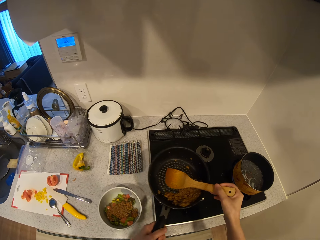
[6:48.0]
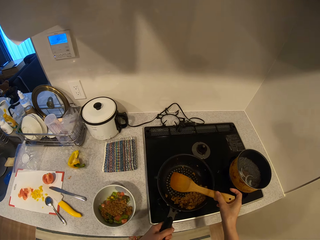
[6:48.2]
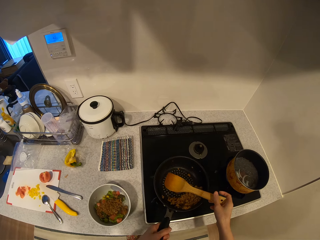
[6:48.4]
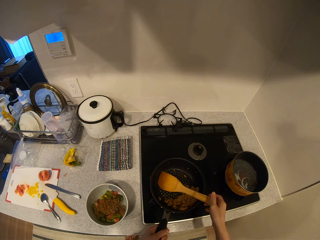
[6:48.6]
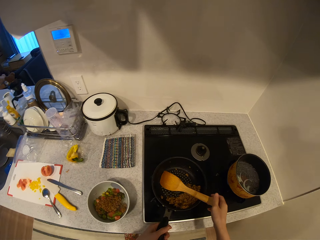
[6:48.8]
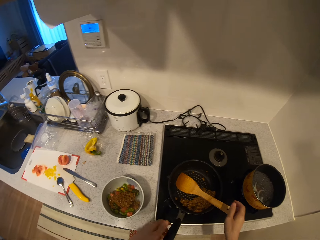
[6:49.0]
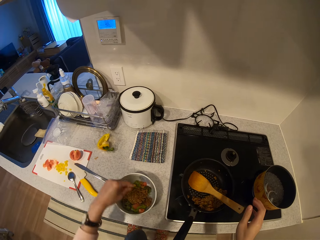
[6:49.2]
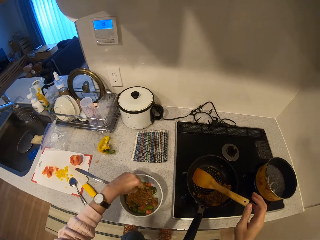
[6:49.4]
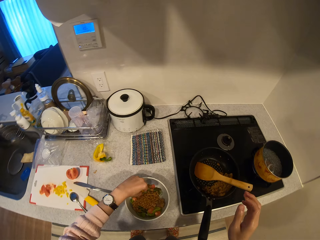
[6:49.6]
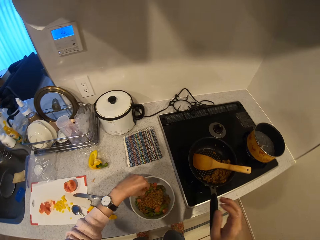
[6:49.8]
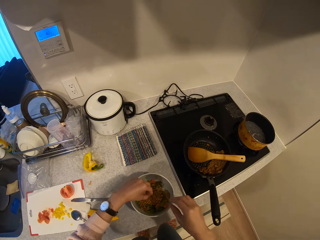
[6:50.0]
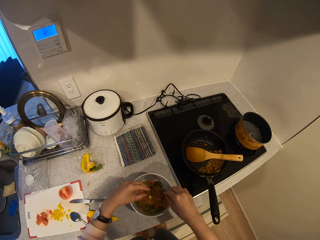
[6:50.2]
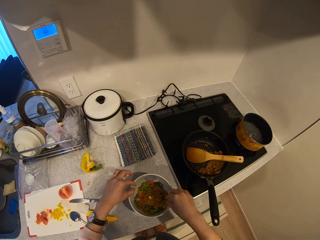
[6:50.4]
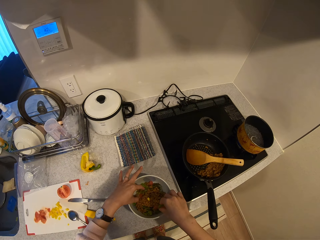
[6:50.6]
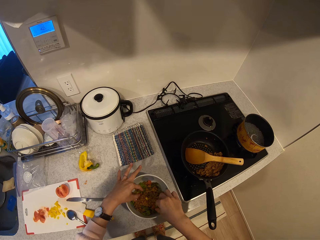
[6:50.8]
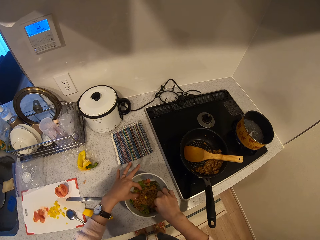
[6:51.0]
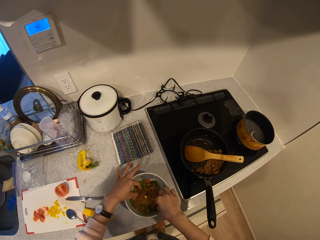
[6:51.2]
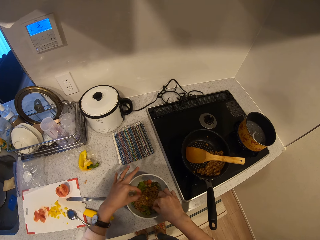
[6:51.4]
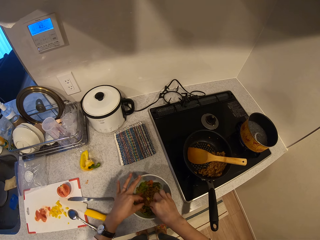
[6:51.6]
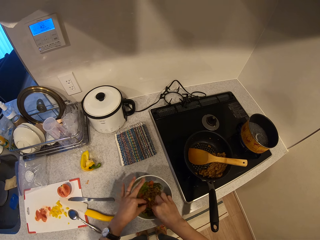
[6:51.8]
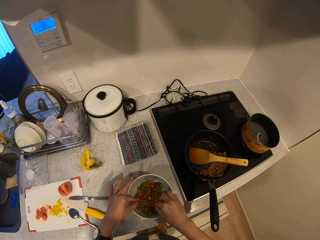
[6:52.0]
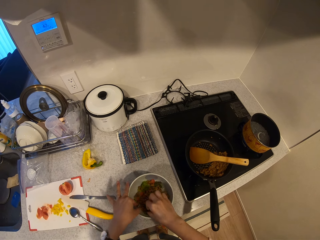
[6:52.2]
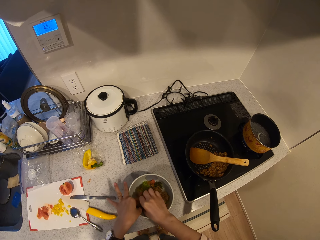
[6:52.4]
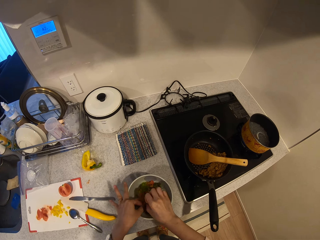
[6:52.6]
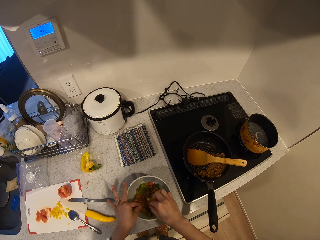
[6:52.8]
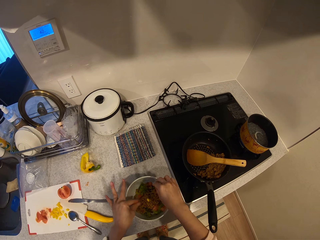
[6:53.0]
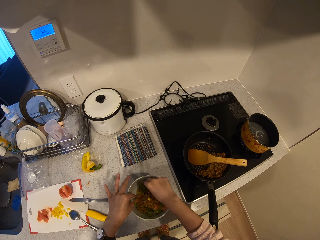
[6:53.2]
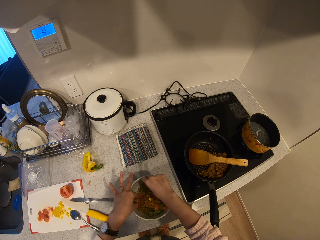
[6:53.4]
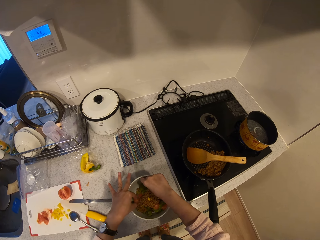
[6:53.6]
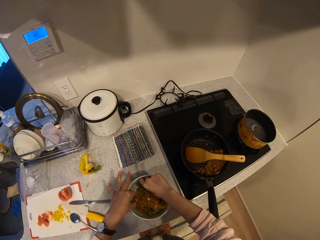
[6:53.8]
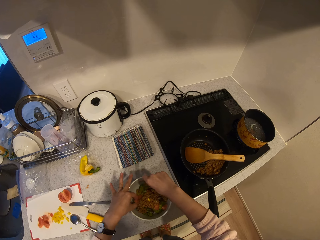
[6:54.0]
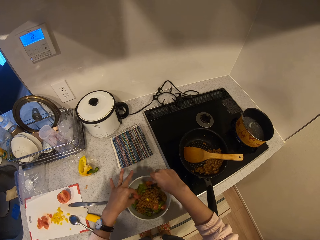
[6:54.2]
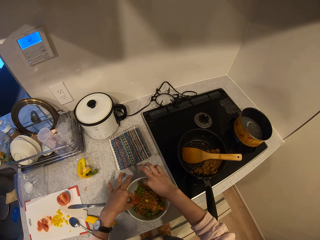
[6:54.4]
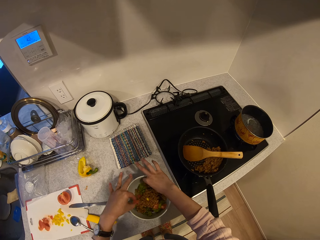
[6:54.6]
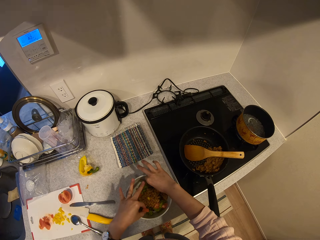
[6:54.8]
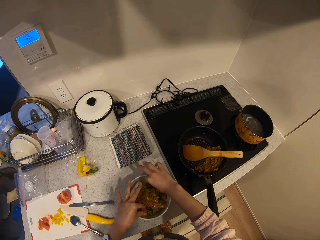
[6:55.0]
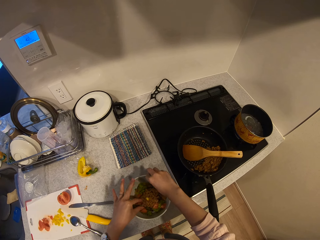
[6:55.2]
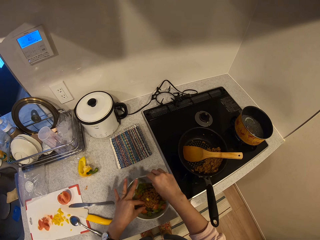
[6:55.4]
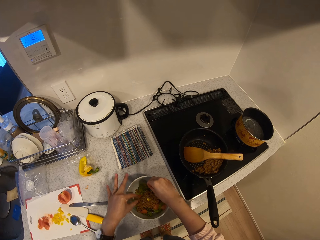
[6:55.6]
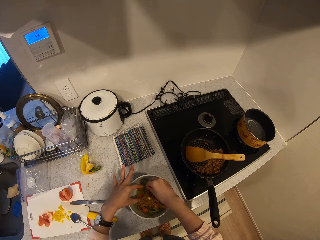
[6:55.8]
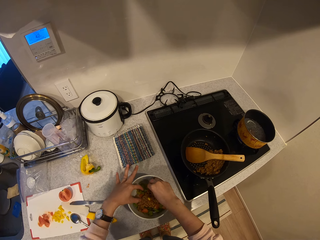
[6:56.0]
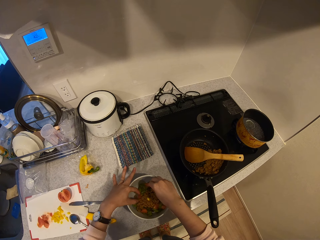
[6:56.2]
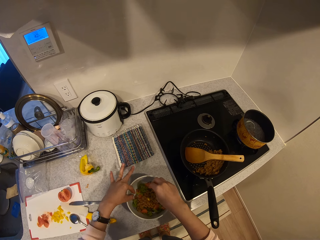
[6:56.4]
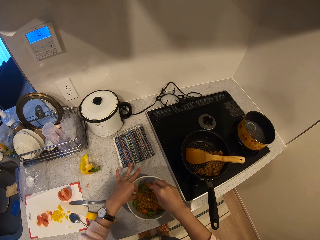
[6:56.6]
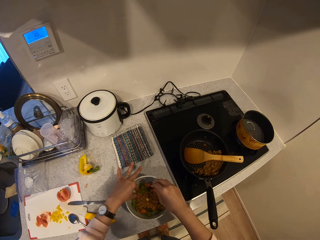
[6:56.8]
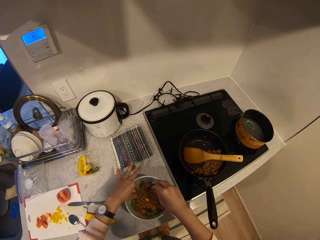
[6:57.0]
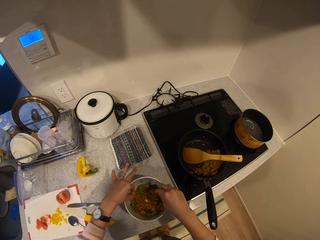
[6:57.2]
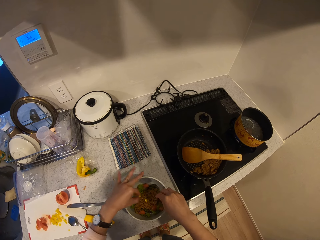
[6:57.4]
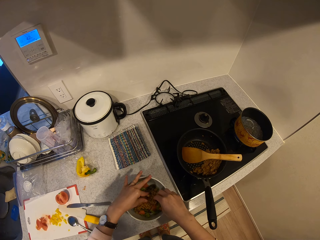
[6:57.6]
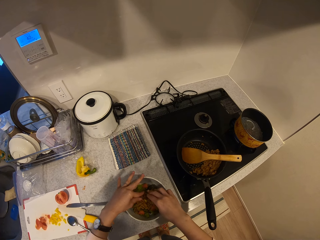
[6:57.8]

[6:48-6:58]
The camera wearer puts the spatula in the fry pan. They place the fry pan on the cooker. They set the tomato pieces in the plate.

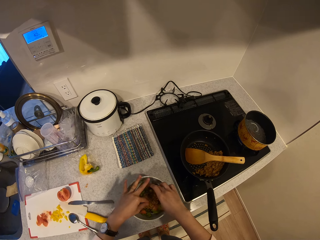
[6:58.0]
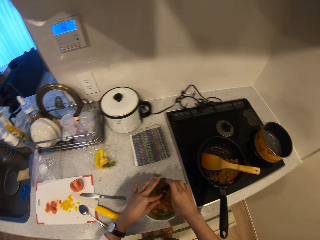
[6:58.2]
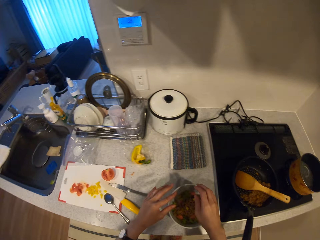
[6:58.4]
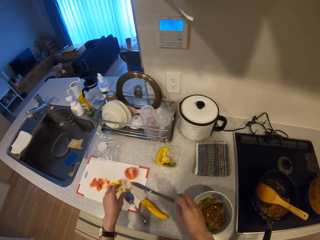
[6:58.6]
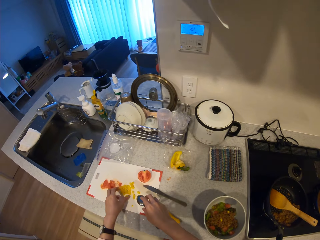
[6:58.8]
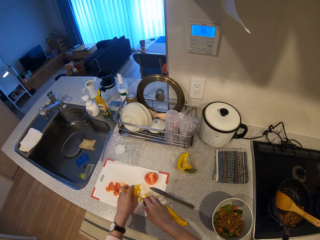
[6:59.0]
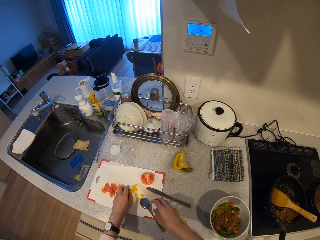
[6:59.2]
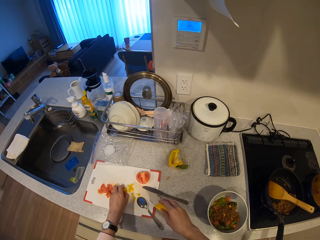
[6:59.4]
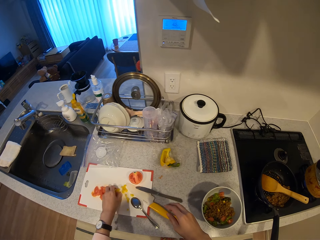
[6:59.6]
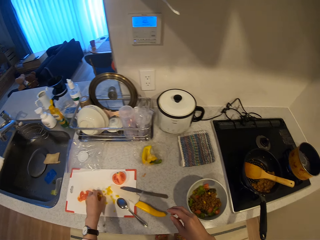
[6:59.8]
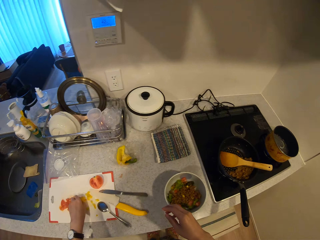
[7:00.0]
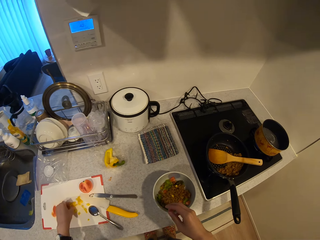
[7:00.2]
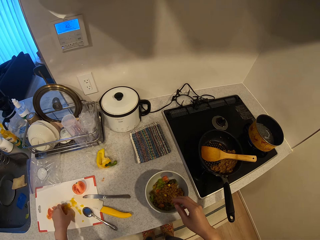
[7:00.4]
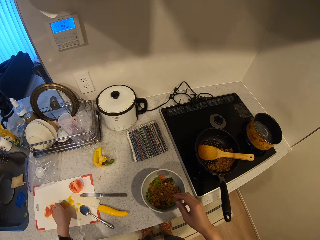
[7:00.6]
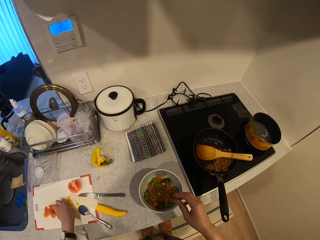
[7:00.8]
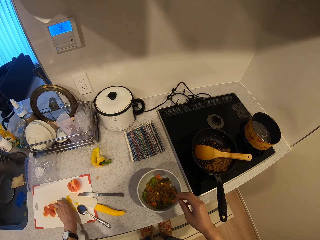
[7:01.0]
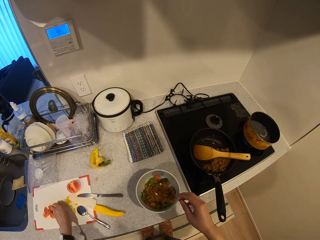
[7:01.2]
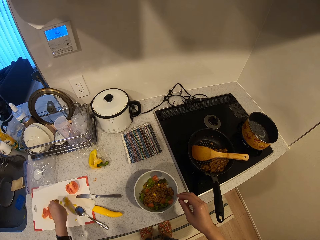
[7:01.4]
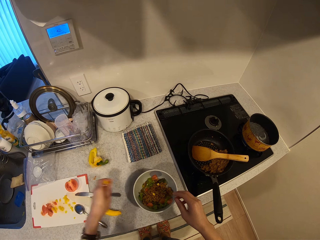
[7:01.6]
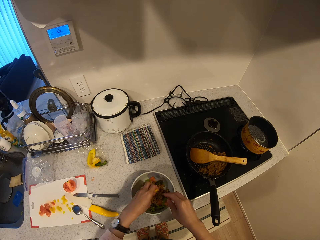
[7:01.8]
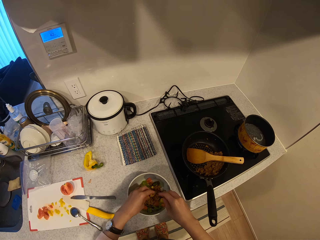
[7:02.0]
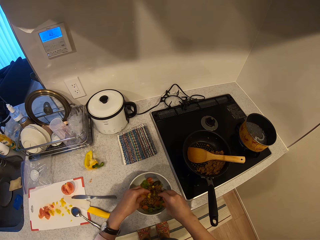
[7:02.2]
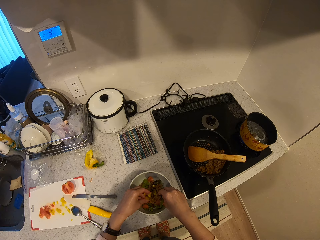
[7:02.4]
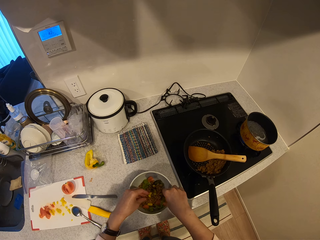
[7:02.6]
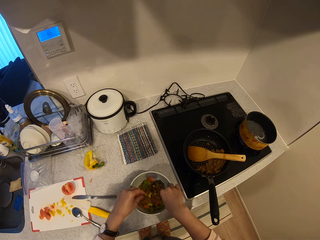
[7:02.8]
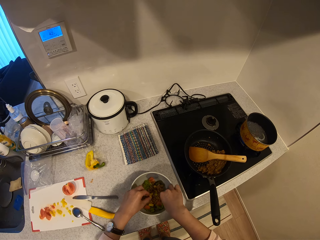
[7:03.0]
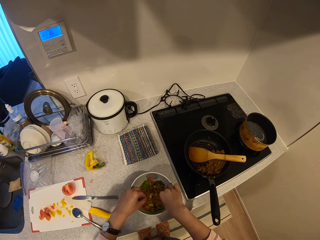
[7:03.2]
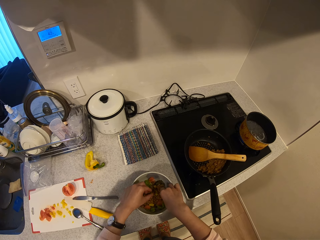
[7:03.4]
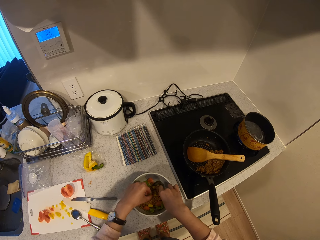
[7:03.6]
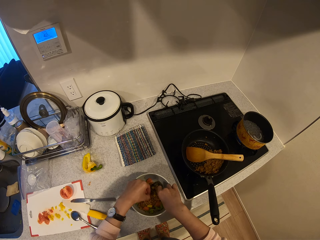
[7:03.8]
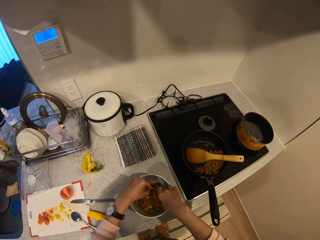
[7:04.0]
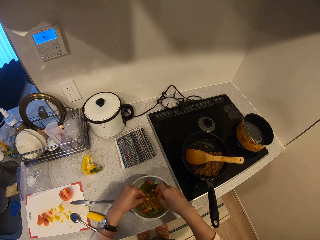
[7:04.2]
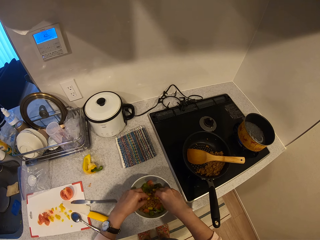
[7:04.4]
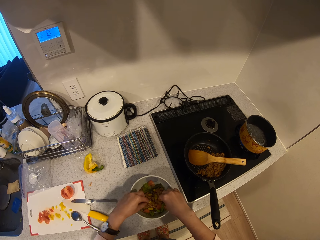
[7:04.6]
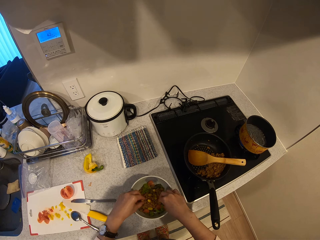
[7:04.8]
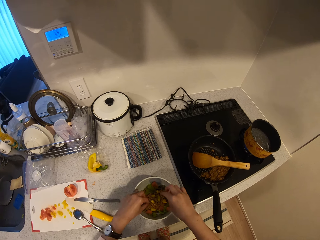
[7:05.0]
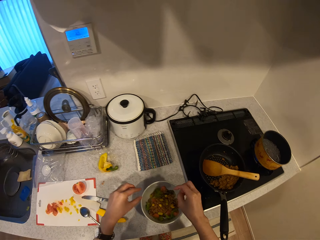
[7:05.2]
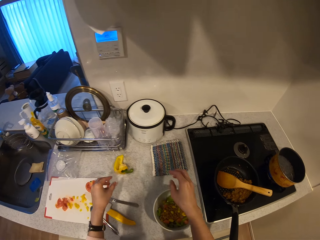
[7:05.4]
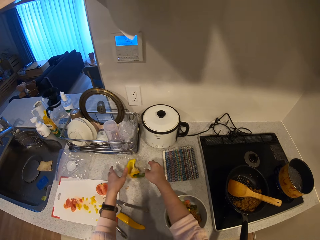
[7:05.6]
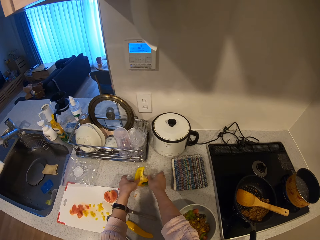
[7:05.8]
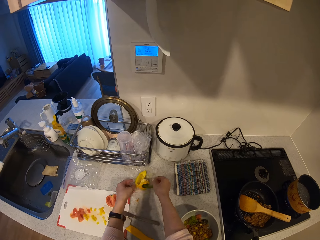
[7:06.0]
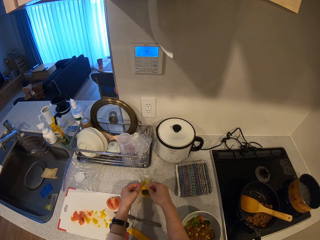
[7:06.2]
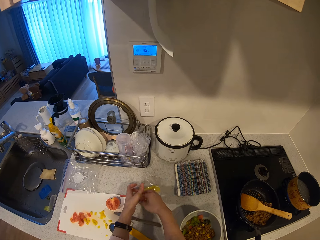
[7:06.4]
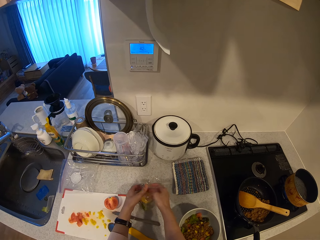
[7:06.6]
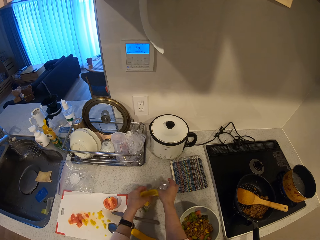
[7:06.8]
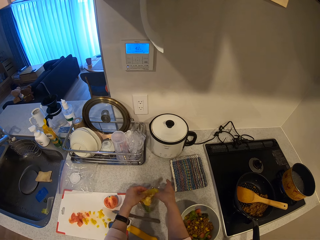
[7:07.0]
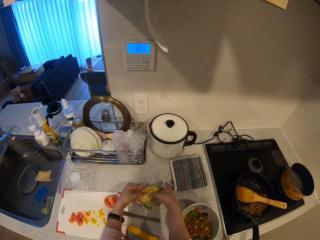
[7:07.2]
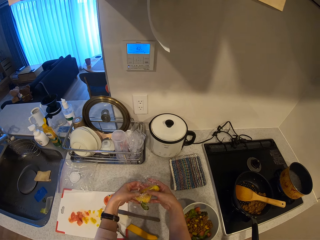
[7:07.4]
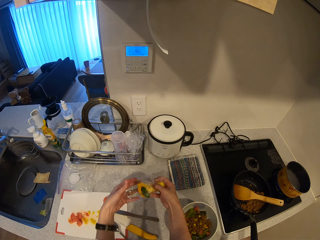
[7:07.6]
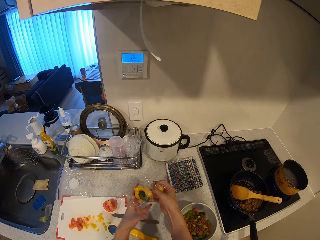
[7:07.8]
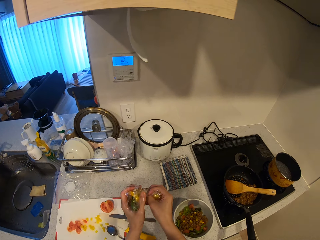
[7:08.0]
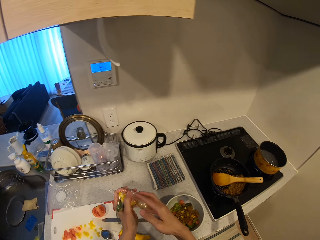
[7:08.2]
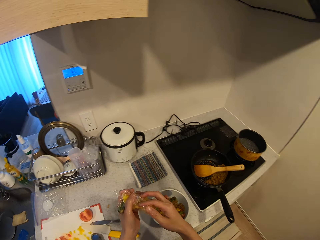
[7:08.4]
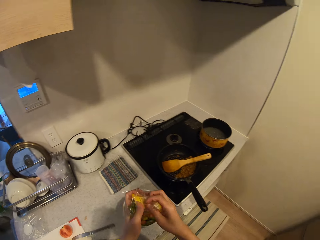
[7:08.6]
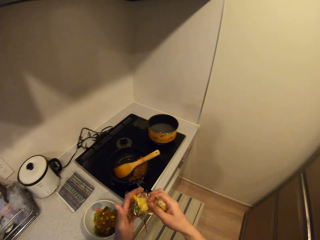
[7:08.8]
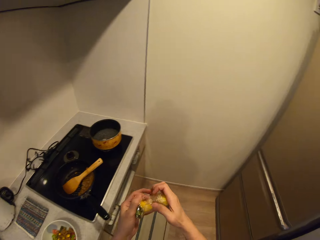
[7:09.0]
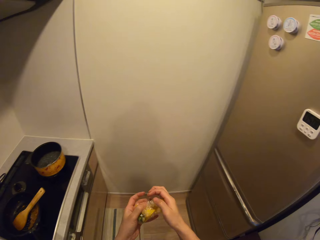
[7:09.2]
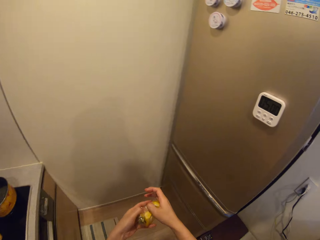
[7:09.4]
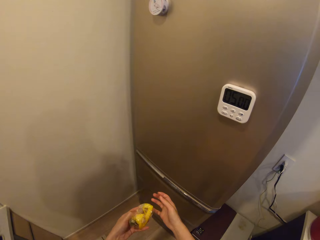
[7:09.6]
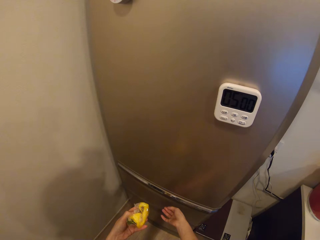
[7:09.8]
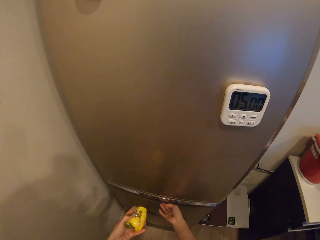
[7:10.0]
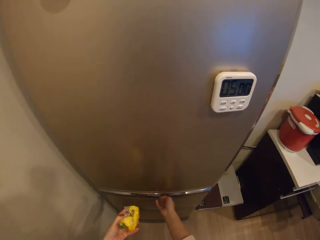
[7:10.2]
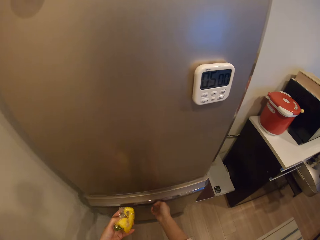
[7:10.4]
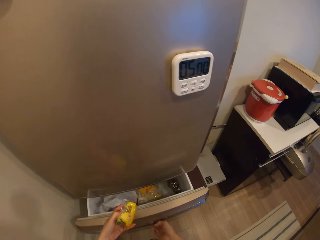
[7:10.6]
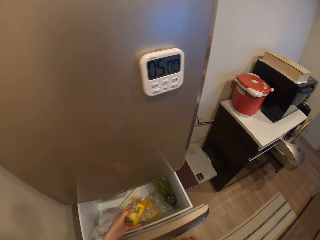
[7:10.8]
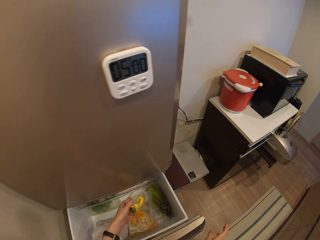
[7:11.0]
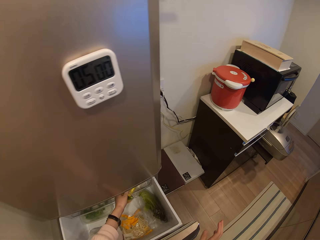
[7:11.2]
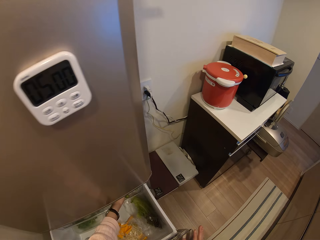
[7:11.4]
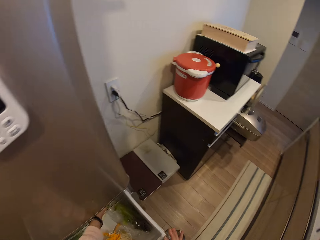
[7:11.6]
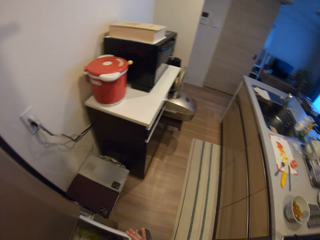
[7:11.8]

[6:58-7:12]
The camera wearer takes some chopped yellow pepper from the chopping board on the kitchen slab. They set the chopped yellow pepper into the plate on the kitchen slab. They wrap a half yellow pepper on the kitchen slab with its nylon. They raise the yellow pepper from the kitchen slab. They turn toward the fridge. They open the drawer of the refrigerator. They put the yellow pepper into the drawer of the refrigerator.
